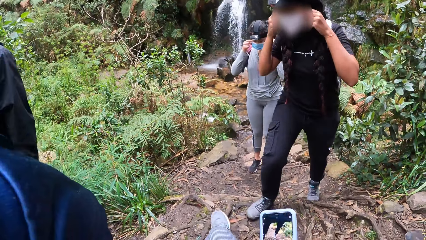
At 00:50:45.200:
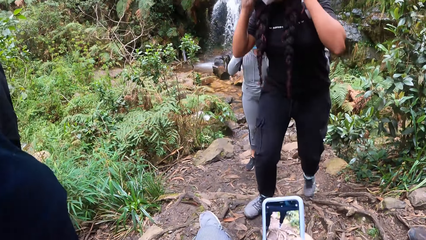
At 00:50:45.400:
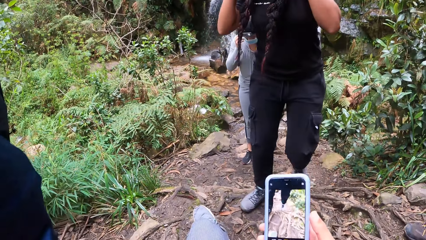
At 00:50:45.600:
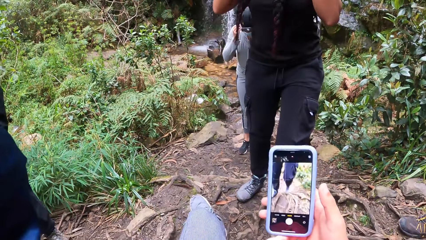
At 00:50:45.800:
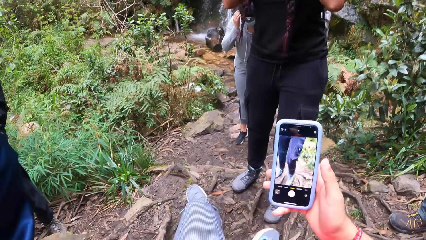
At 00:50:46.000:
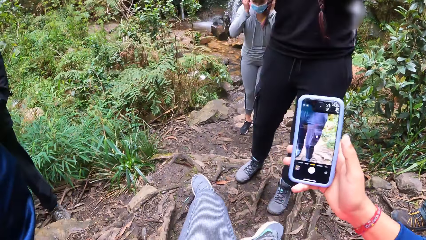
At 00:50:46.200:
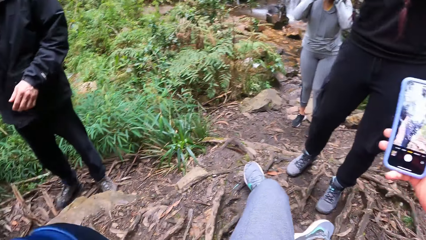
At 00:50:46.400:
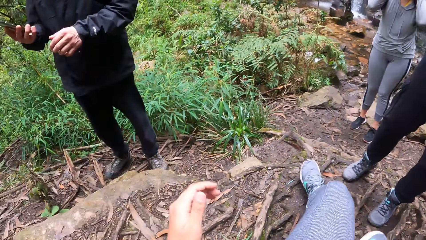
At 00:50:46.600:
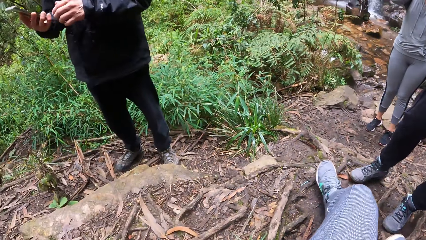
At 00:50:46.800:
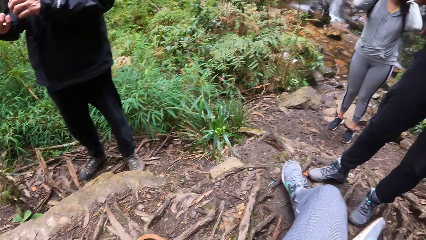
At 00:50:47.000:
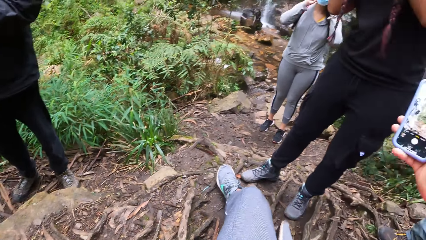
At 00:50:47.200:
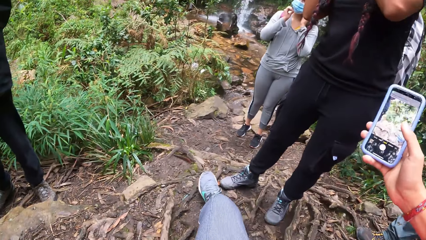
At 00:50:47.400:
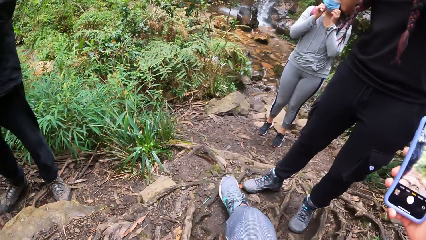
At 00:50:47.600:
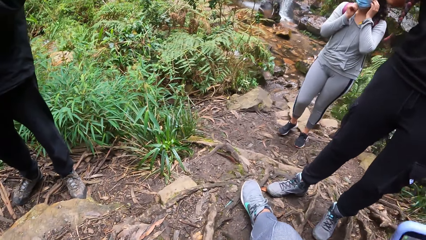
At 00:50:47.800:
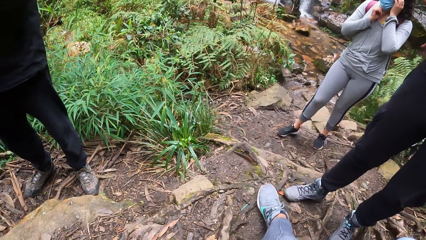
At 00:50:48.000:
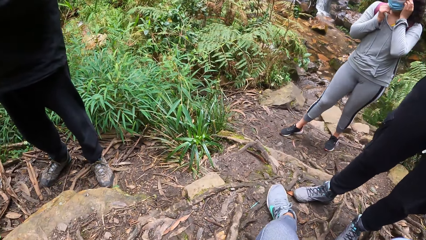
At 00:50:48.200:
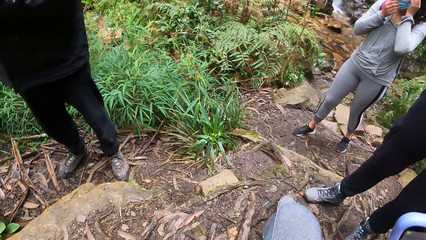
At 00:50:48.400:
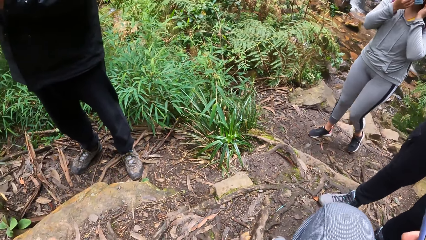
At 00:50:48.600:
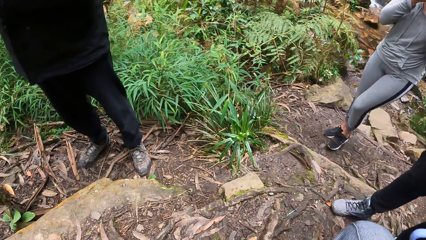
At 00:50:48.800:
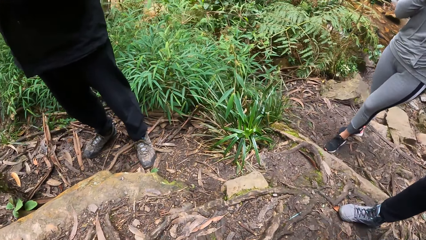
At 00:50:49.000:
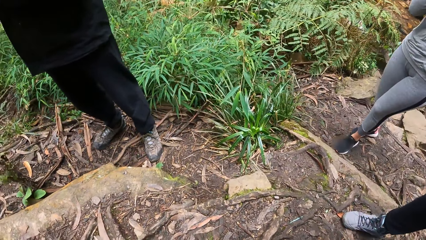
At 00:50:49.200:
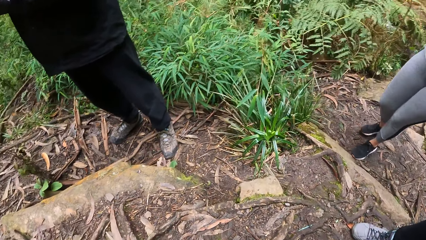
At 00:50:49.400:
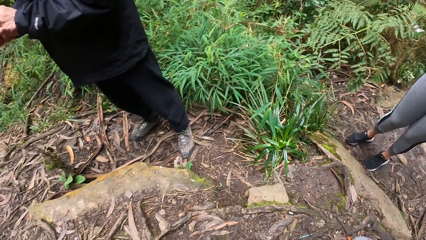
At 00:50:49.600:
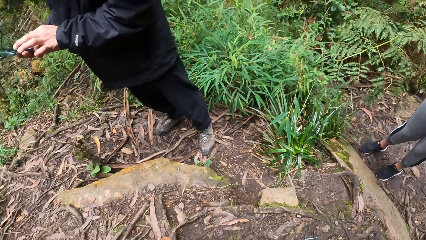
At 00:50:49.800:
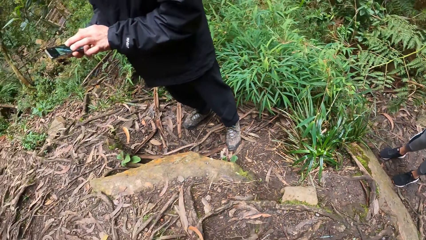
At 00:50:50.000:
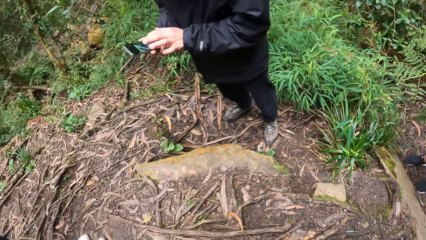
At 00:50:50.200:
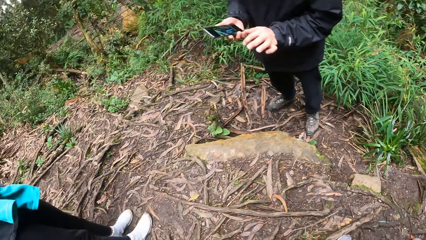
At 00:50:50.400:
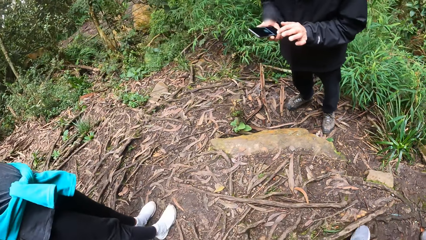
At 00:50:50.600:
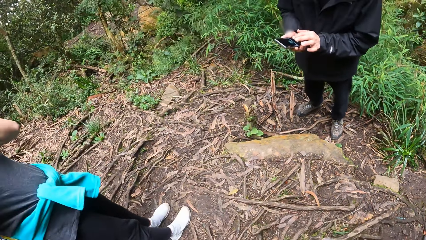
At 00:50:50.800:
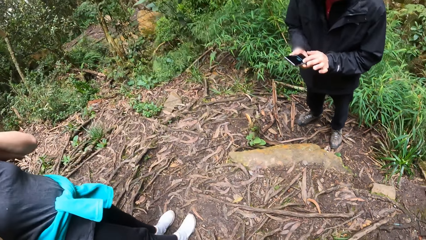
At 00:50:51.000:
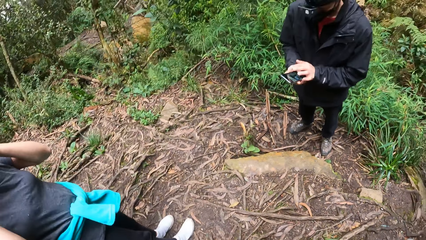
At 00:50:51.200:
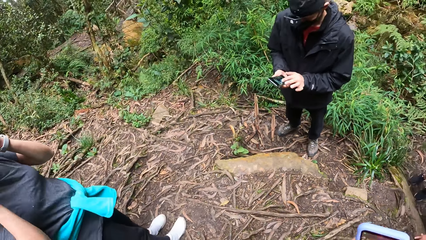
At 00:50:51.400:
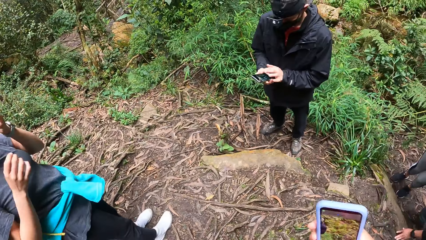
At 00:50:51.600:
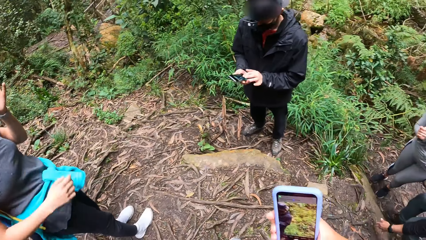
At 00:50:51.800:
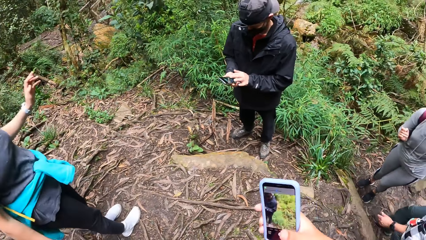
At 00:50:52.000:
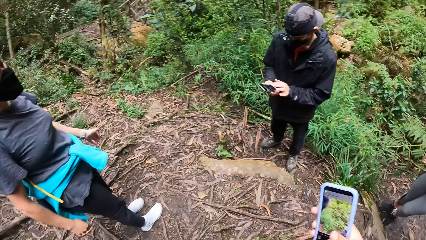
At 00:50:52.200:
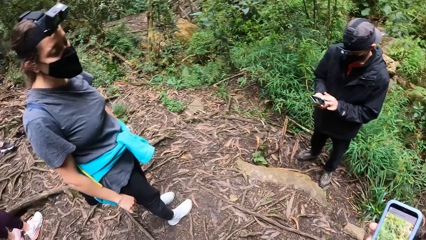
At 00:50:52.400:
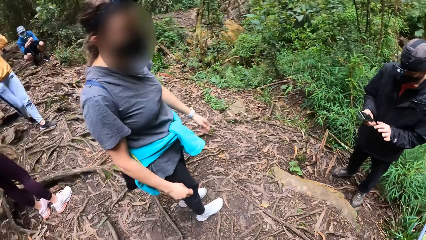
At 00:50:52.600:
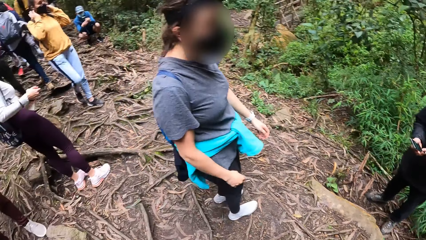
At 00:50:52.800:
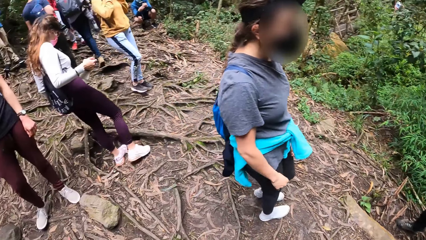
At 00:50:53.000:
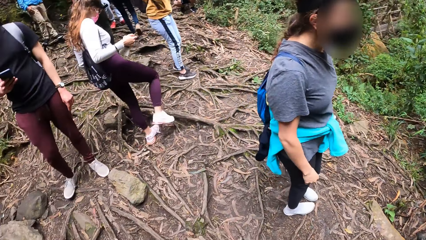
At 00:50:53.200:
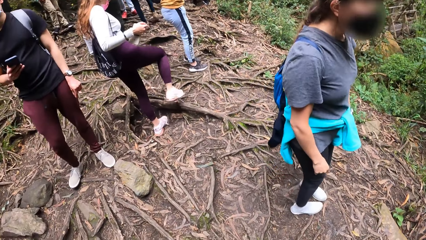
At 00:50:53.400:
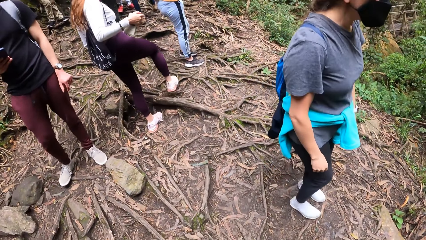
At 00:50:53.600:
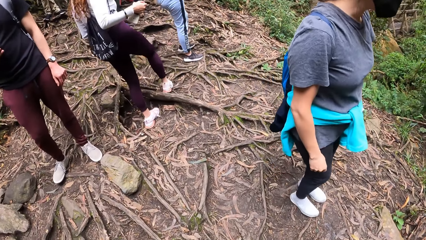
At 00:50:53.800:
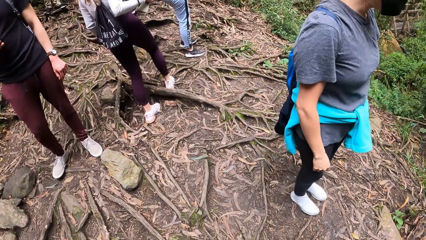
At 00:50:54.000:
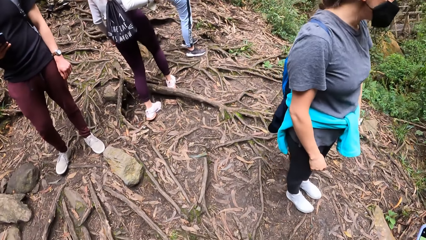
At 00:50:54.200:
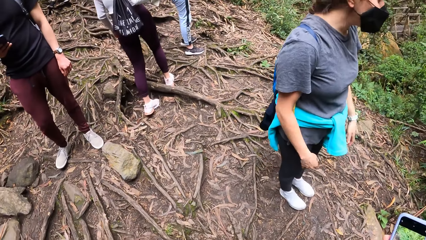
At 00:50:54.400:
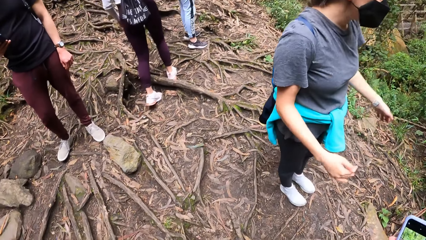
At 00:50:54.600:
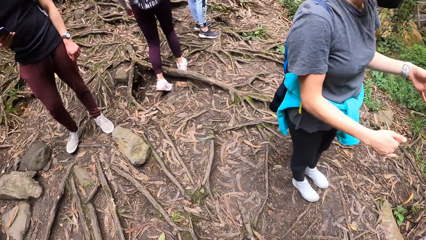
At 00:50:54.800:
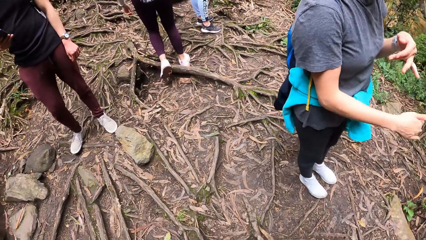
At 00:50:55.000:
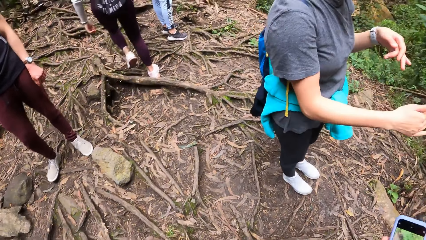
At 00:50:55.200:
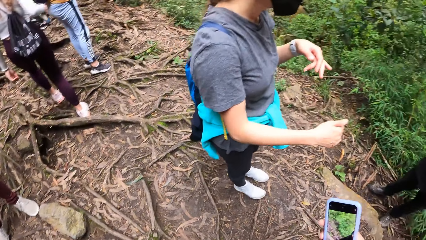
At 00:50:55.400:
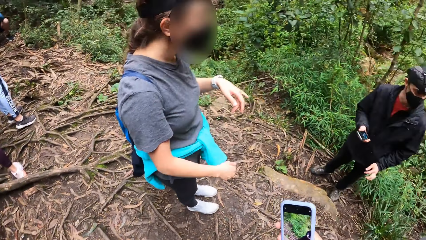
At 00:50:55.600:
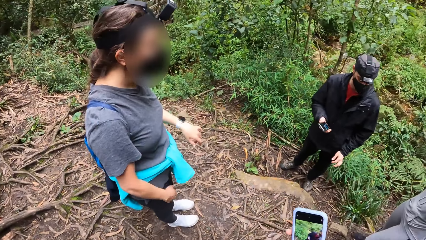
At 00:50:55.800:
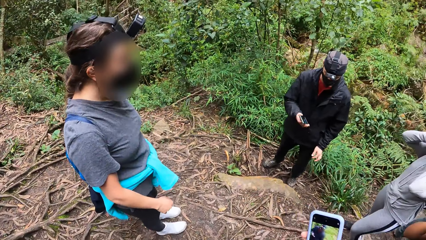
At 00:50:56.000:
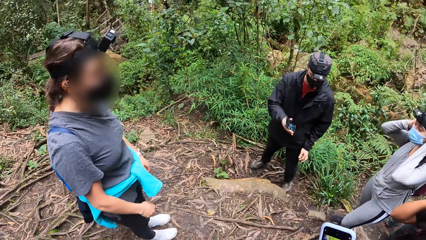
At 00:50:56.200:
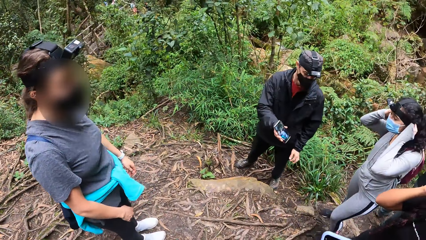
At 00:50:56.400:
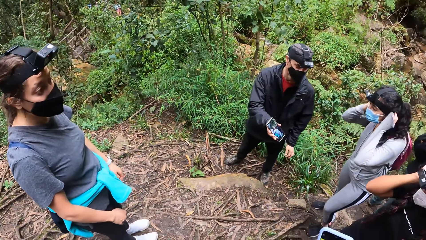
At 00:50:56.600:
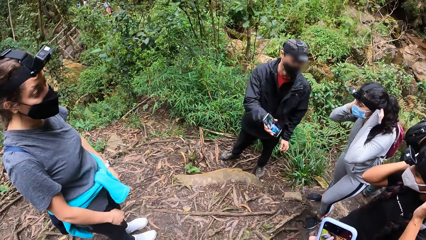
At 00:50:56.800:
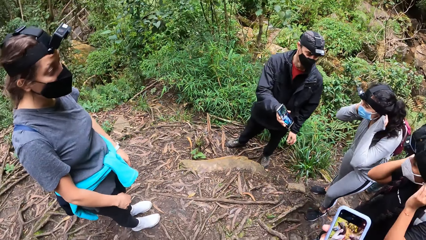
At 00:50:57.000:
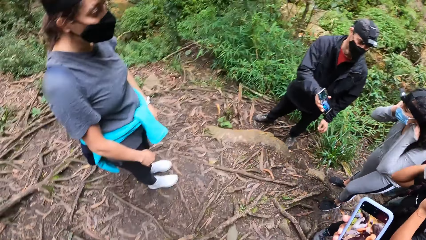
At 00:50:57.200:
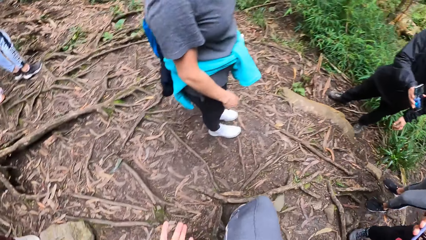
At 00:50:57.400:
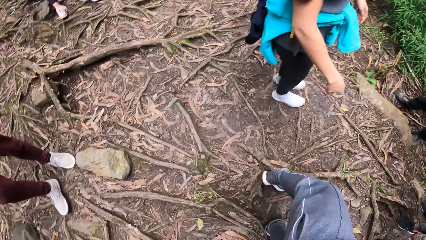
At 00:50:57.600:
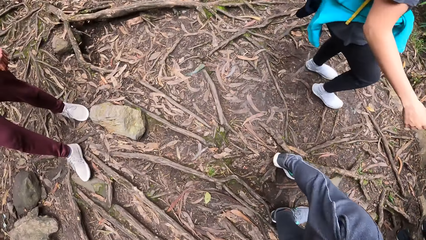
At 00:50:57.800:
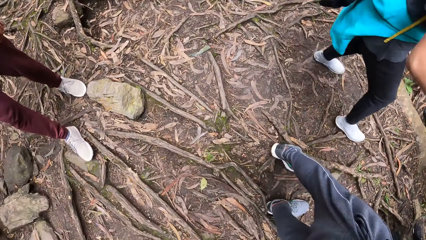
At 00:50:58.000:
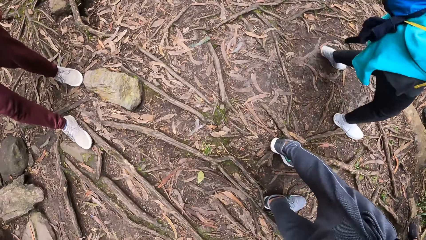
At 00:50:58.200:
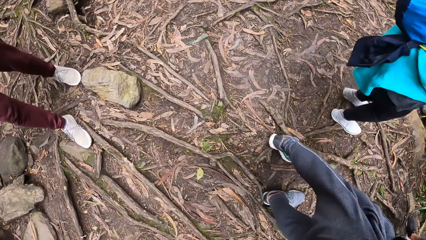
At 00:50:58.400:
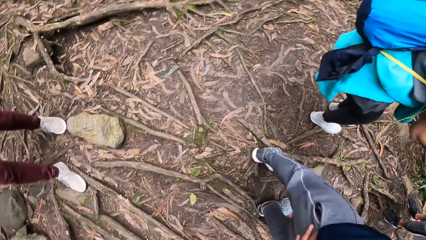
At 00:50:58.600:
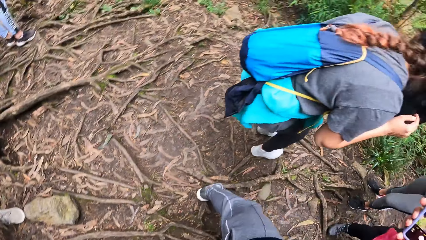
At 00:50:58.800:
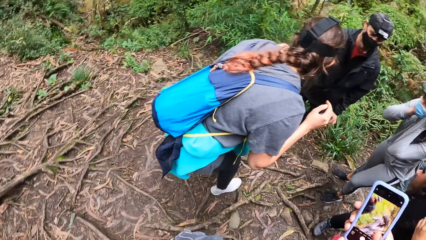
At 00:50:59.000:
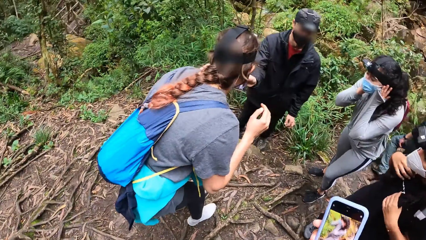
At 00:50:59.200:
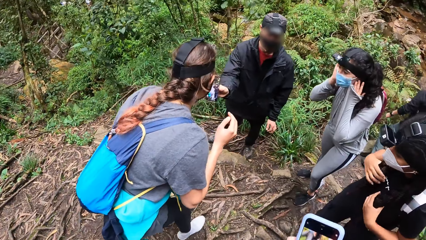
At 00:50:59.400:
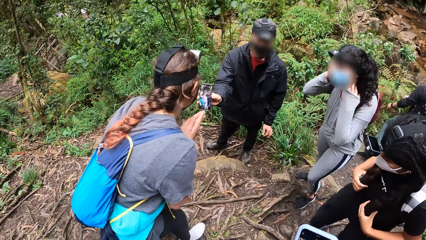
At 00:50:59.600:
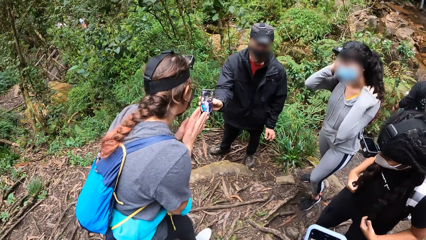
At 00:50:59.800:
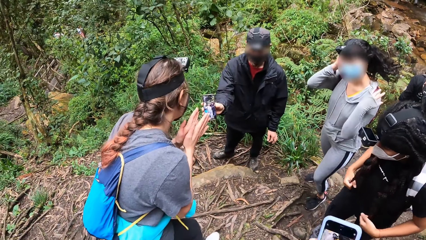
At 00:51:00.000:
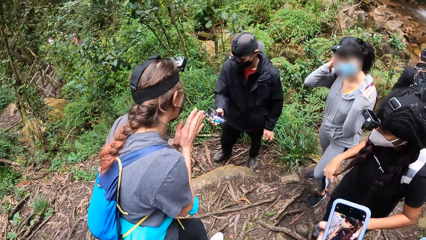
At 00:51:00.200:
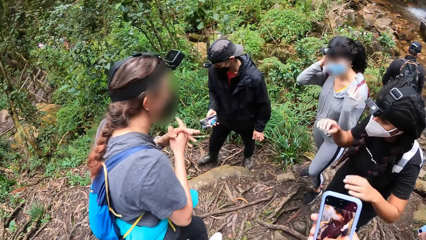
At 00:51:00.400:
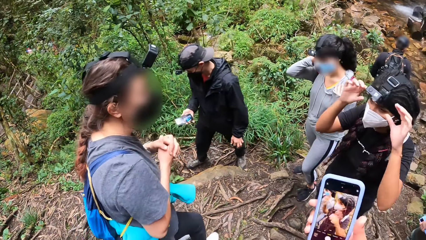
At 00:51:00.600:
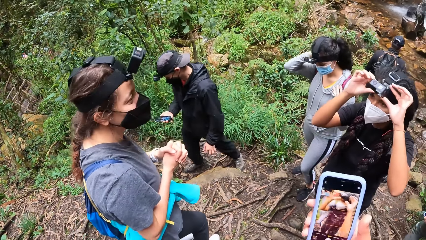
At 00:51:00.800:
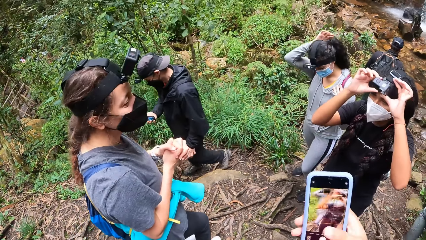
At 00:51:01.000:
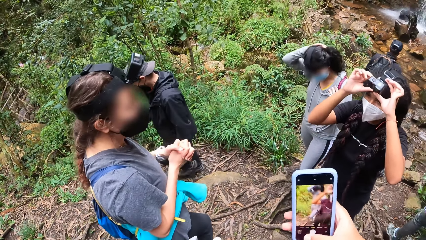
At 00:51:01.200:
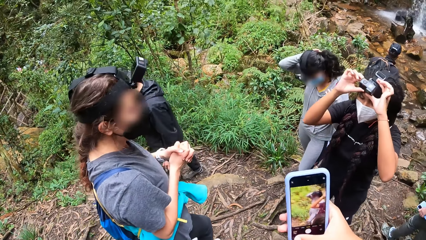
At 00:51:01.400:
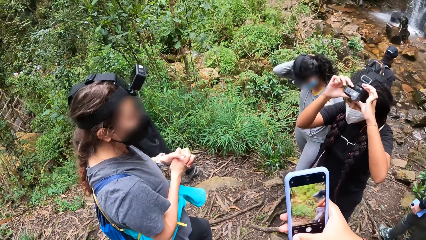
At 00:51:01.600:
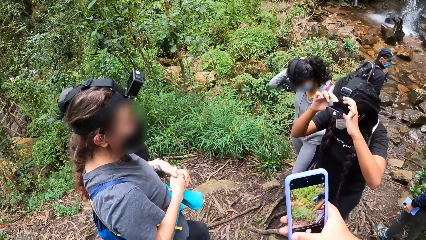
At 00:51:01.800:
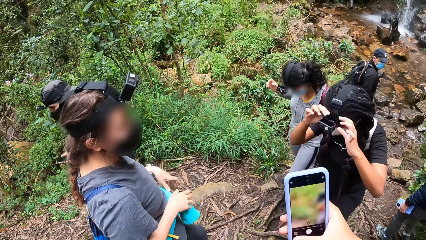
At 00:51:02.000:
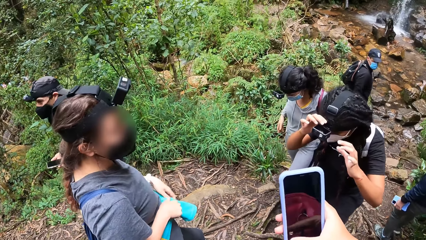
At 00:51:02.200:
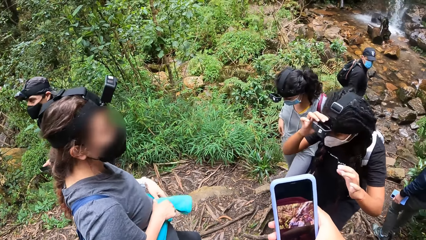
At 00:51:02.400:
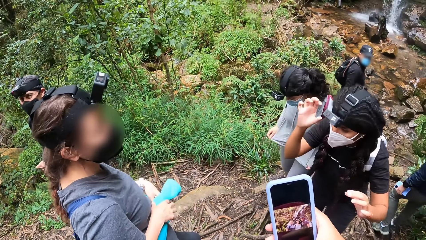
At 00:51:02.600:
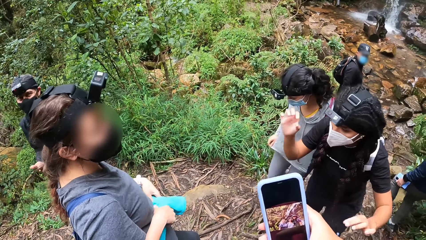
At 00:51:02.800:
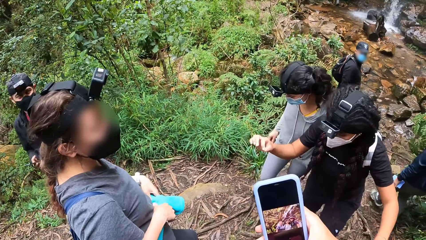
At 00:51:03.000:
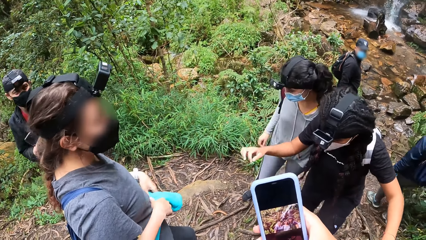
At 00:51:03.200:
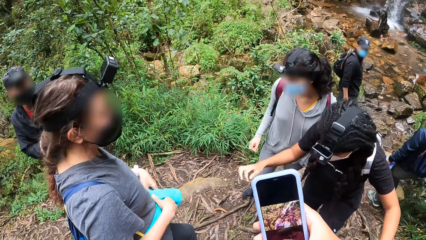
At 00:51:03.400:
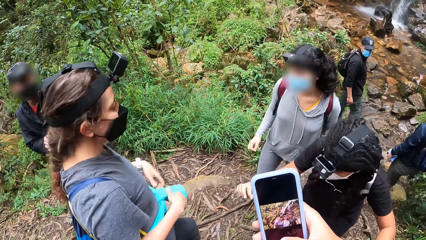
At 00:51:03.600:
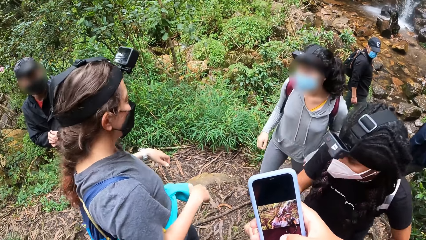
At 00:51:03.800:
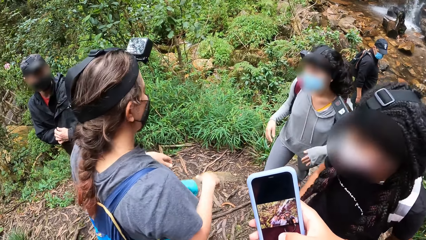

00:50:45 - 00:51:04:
A woman steps forward. Another woman steps forward. The camera wearer raises the phone in his right hand up. He stands up. The man operates the phone in his right hand with his left hand. A woman interacts with the man and the women. A woman makes steps. Another woman moves hands. The man shows the phone in his right hand to a woman. A woman steps forward. The camera wearer moves a trouser. The man shows the phone in his right hand to the woman. The woman interacts with the man. The camera wearer operates the phone in his right hand. The man steps forward. A woman claps hands. A woman raises both hands to her head. A woman interacts with the women. A woman adjusts a camera. Two women step forward.
